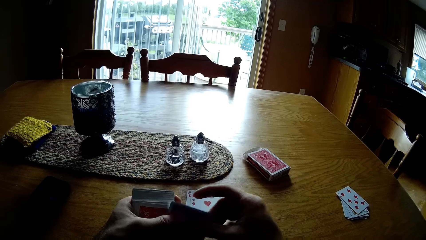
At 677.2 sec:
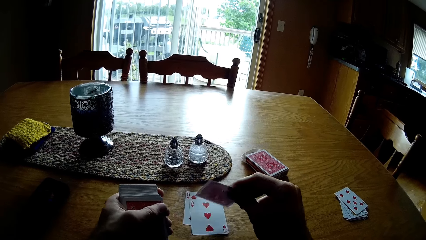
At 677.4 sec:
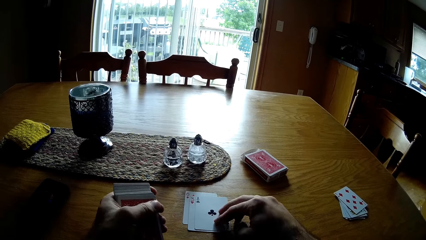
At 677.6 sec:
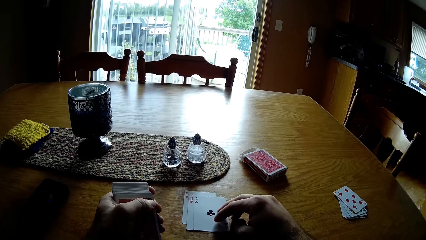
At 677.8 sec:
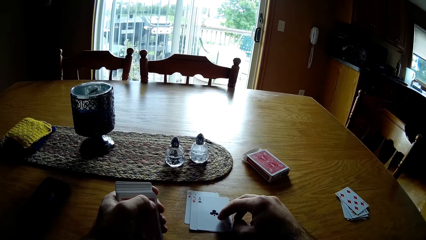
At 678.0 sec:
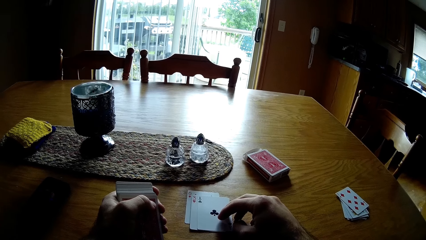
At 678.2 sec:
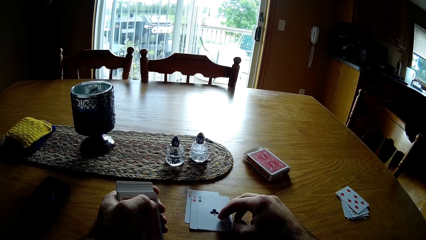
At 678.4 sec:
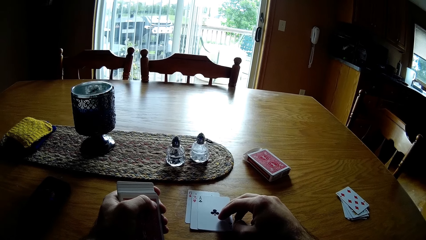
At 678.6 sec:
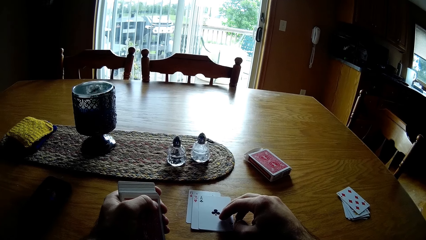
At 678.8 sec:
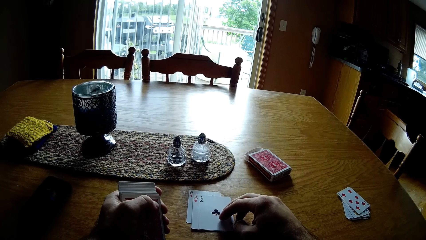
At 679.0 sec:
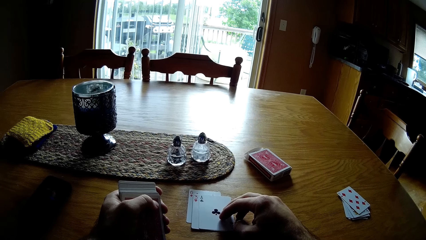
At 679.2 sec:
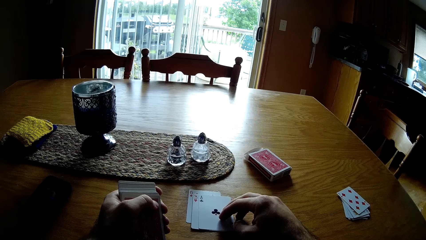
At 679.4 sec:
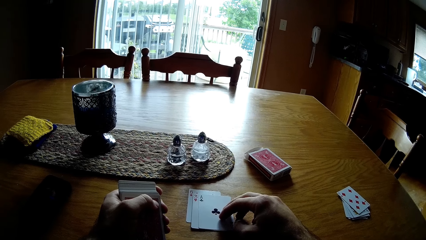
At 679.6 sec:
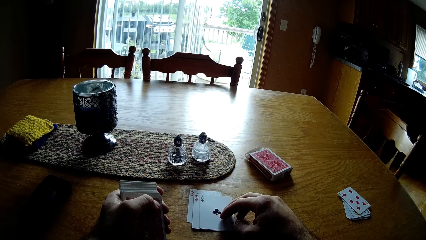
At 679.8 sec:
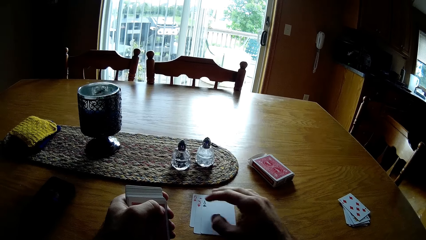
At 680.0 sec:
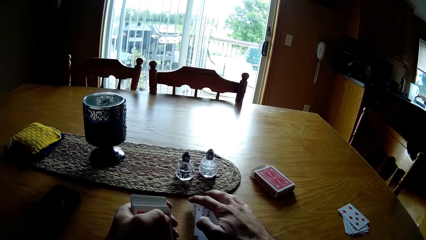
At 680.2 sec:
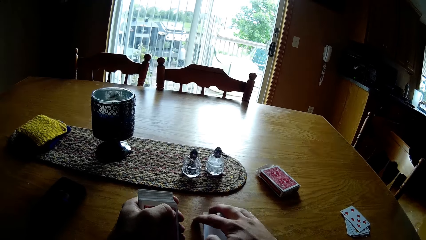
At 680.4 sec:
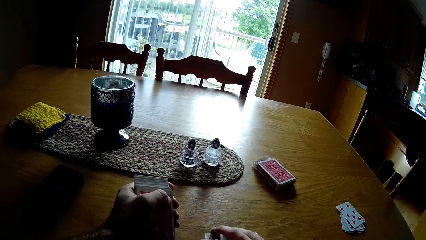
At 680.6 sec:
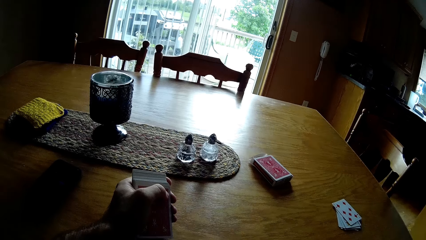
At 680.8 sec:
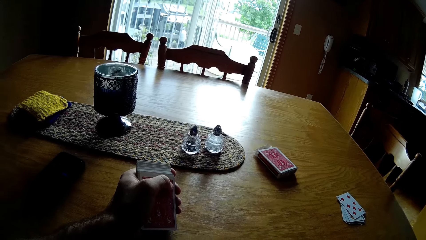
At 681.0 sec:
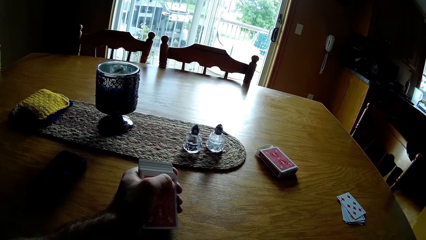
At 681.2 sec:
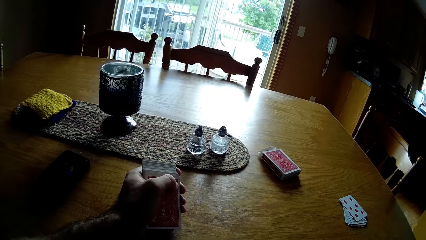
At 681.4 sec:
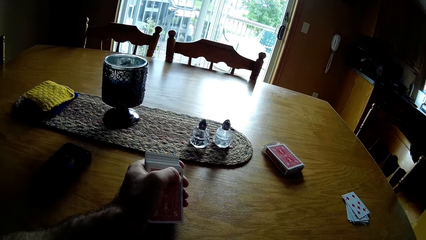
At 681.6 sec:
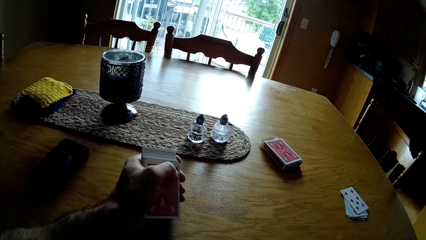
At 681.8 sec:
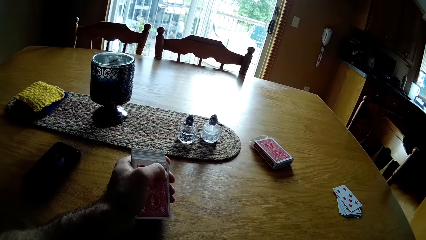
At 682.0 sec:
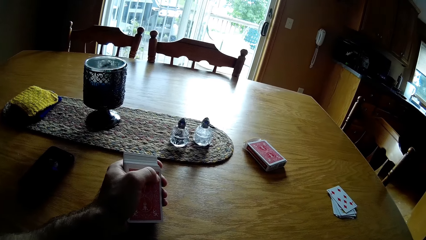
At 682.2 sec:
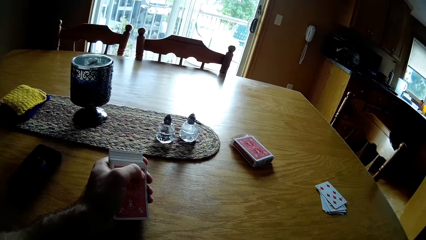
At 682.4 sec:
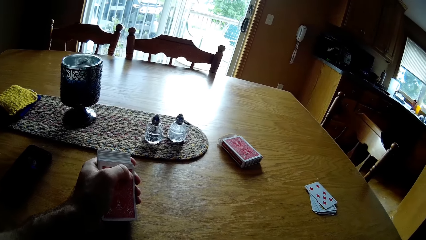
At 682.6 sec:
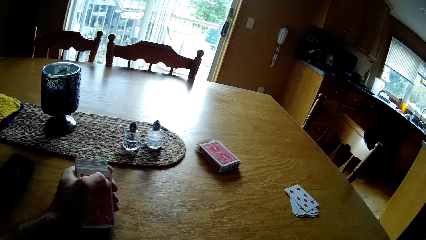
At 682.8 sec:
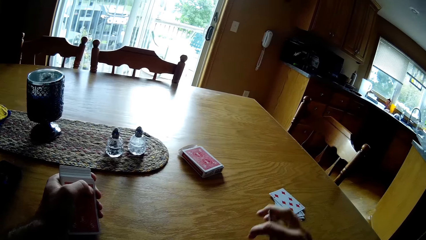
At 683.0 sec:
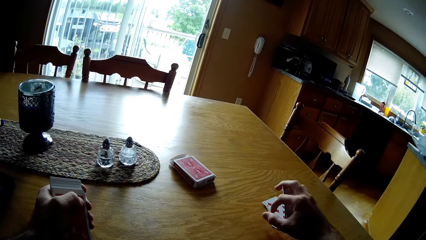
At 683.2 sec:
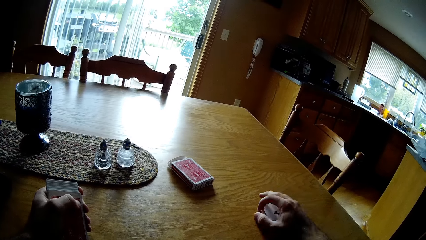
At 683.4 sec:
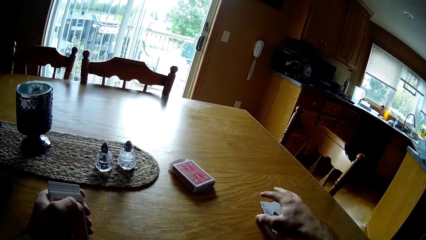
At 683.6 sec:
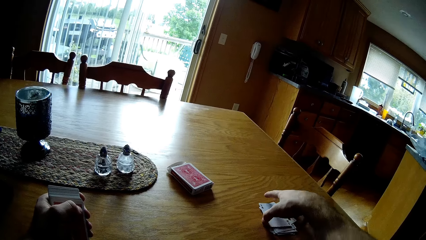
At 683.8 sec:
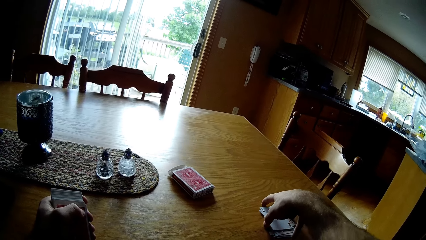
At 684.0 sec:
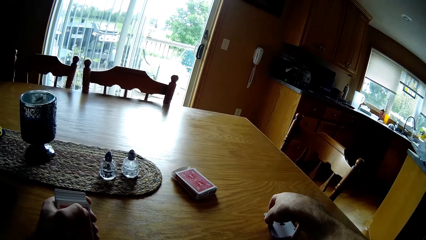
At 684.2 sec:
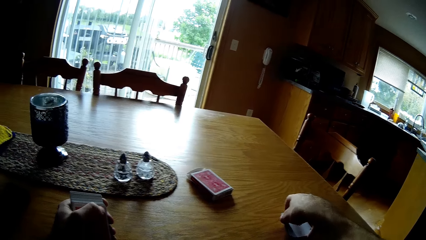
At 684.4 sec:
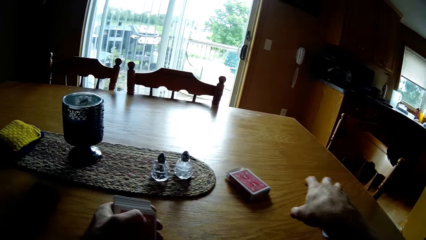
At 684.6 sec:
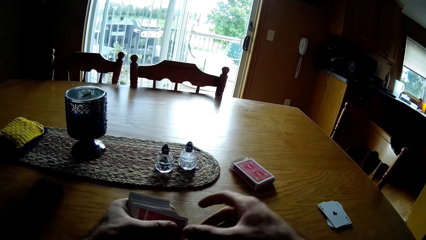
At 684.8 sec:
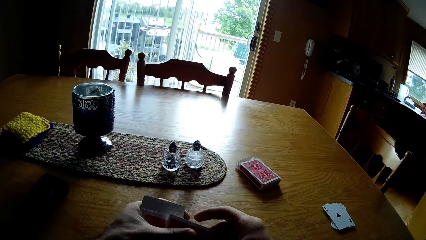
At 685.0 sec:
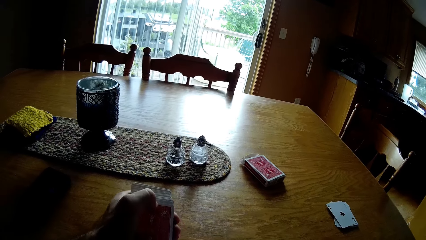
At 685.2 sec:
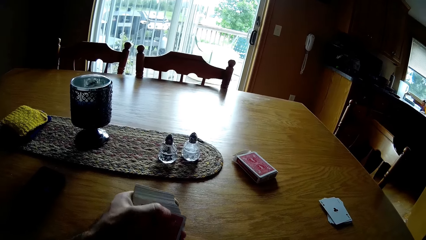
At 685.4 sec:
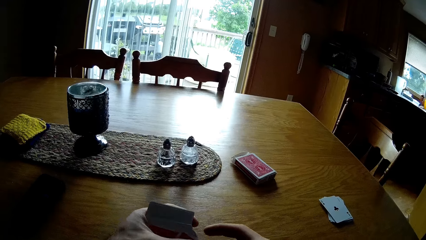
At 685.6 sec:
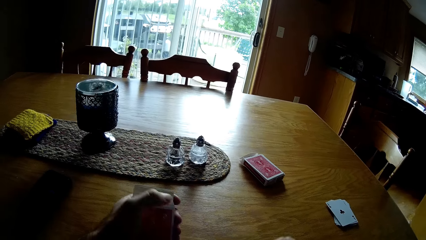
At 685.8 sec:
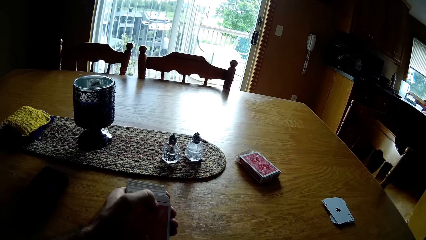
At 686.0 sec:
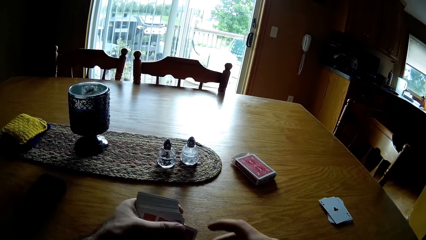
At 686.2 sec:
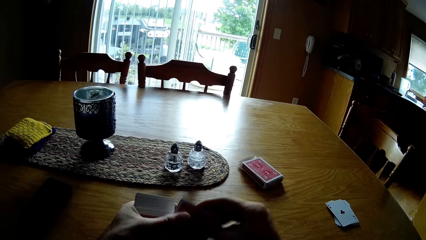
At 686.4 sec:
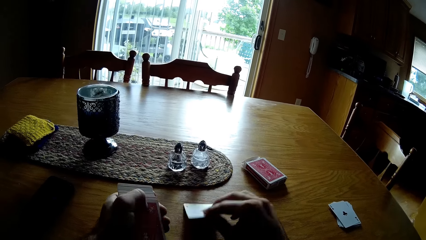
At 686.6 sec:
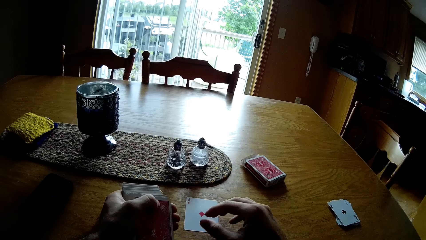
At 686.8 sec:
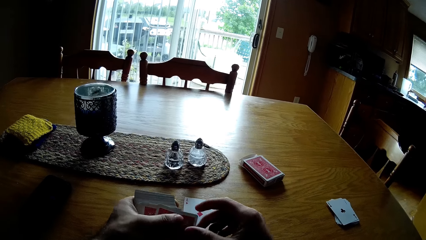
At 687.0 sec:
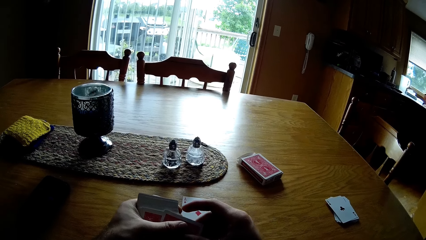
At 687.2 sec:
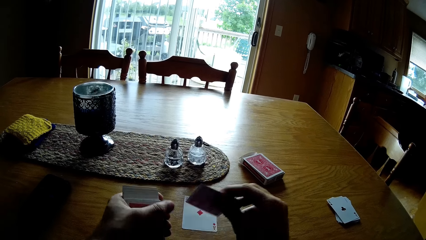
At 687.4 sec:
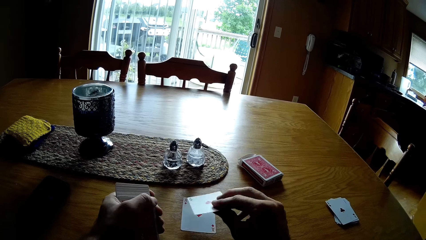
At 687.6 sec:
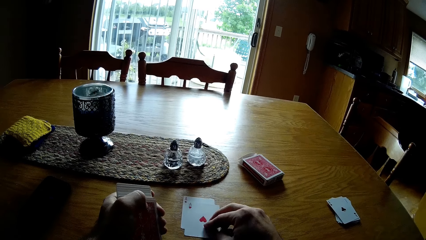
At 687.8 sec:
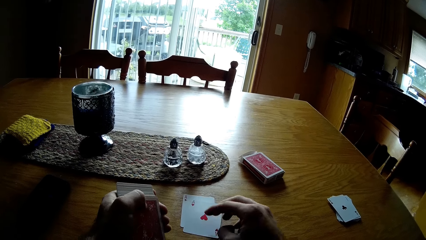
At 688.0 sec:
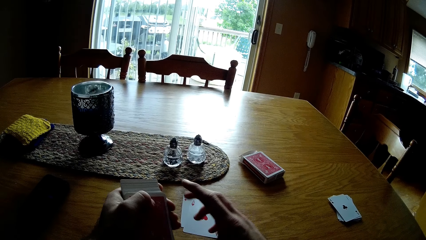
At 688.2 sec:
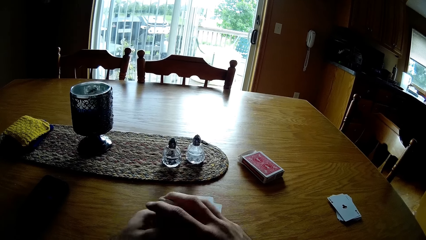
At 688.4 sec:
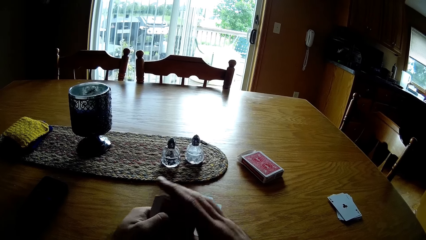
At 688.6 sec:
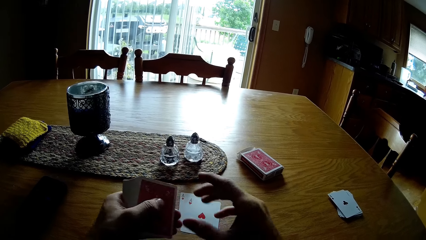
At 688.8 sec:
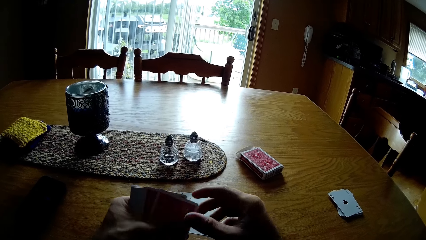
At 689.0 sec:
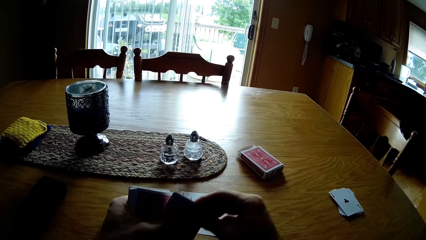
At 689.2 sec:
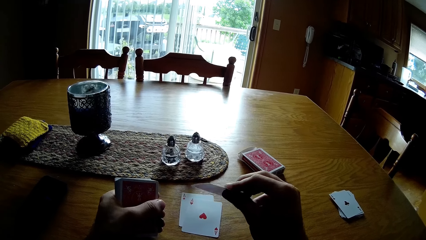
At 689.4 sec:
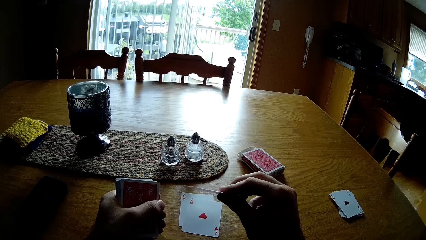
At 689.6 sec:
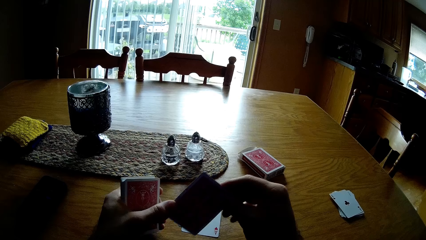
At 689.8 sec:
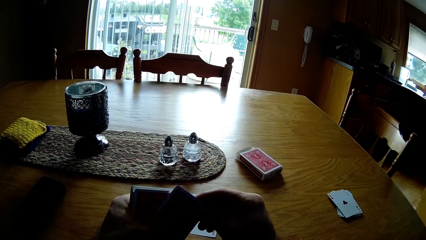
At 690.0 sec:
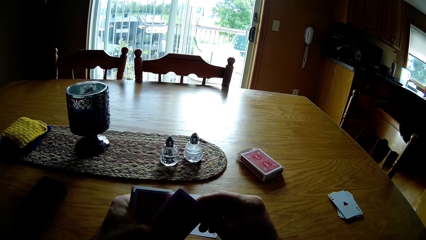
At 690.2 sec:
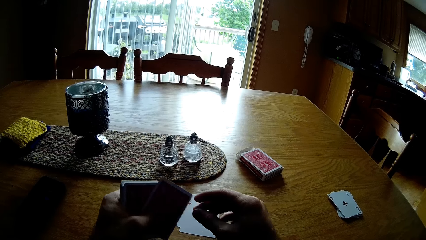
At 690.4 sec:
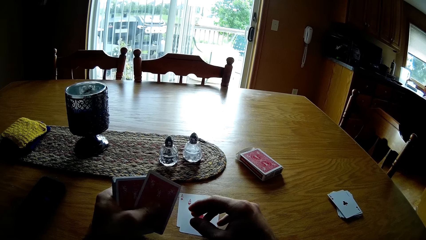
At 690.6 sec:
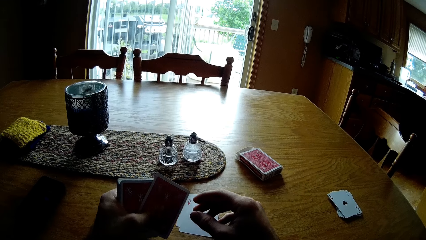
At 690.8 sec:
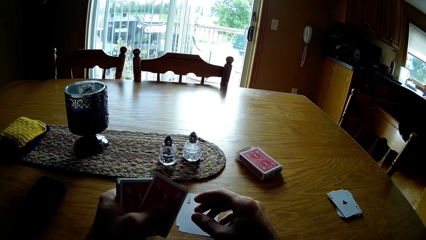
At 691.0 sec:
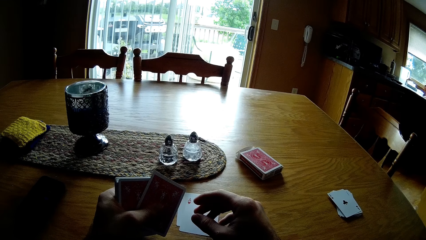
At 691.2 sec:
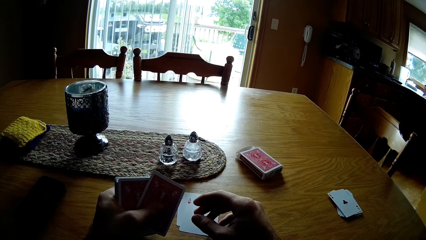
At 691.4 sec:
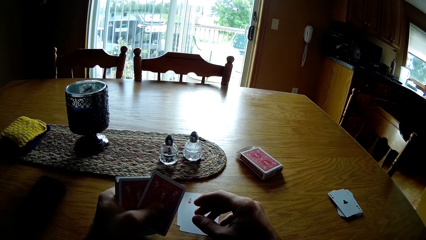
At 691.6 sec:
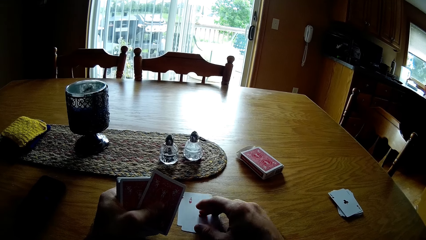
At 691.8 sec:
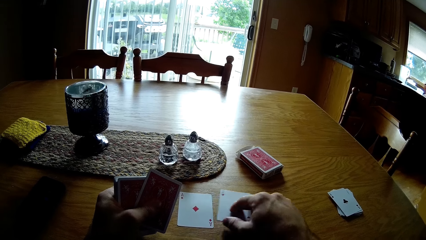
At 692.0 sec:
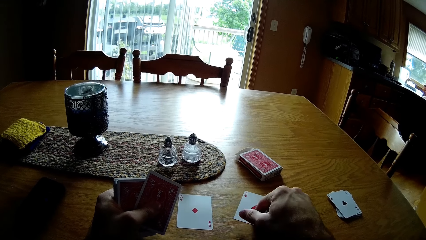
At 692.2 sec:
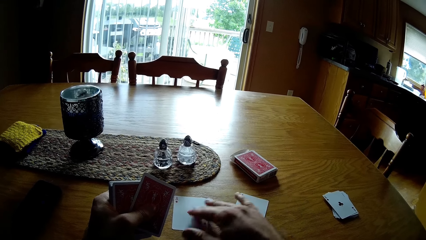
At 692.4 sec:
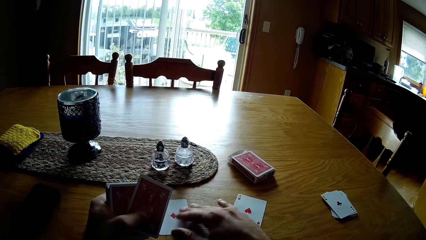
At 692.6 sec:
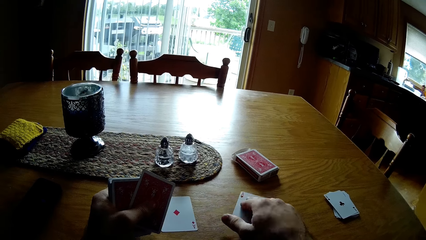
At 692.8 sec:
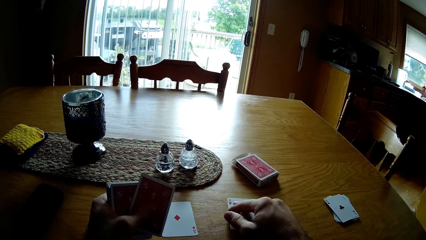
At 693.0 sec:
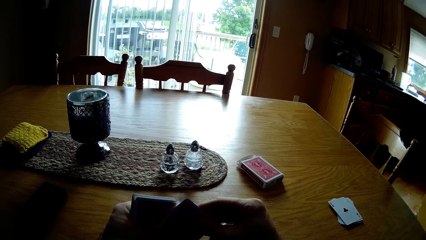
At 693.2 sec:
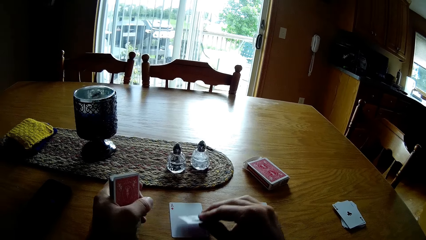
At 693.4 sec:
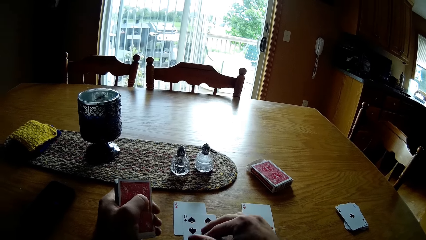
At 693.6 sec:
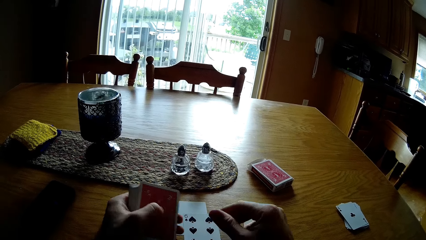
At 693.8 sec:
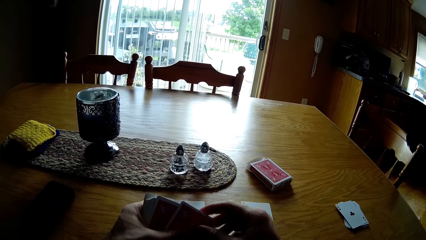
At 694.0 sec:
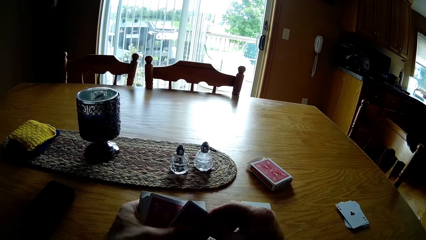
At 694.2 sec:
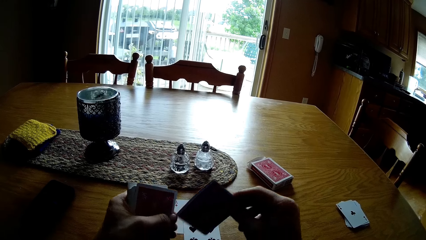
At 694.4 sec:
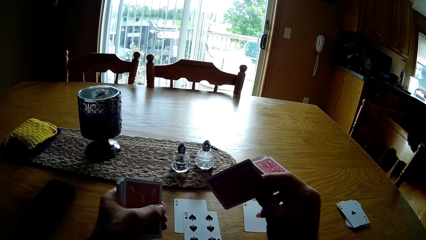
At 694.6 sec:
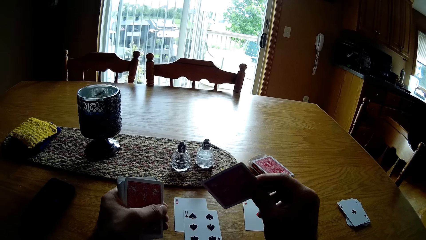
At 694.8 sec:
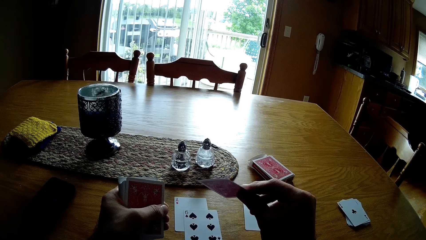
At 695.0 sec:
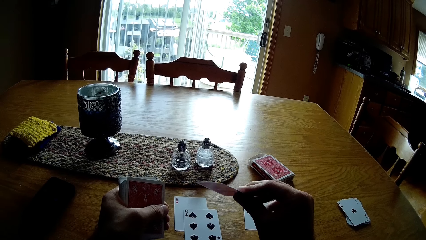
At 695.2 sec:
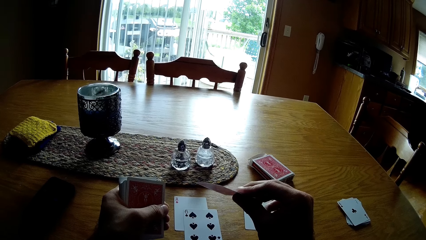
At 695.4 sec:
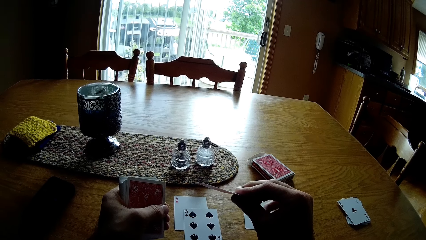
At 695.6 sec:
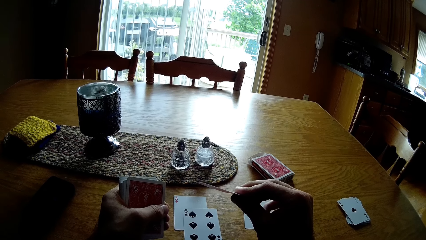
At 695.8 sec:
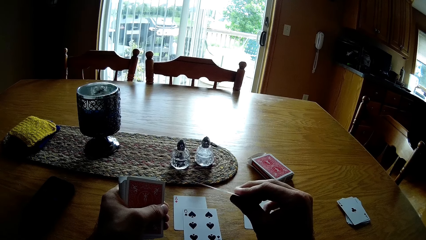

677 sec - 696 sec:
The camera wearer looks at the cards. They move the card on the table. They place the cards on the table. They pick up the card. They place the card on the table. They pick up the card. They place the card on the table. They pick up the card. They place the card on the table. They pick up the card. They move the cards on the table. They place the card on the table. They pick up the card.
